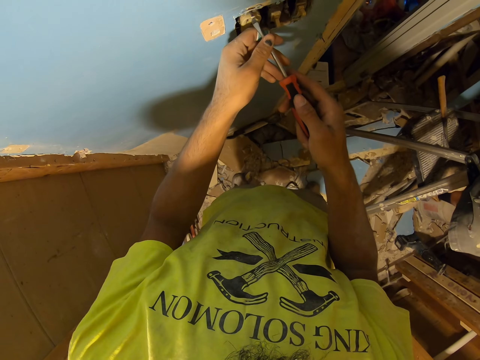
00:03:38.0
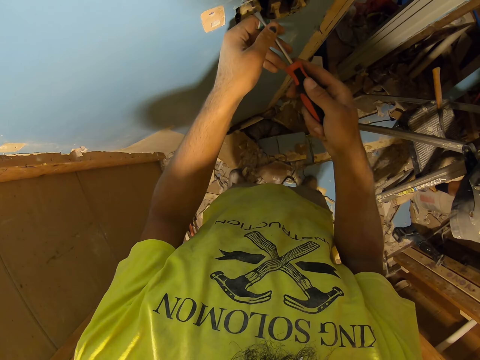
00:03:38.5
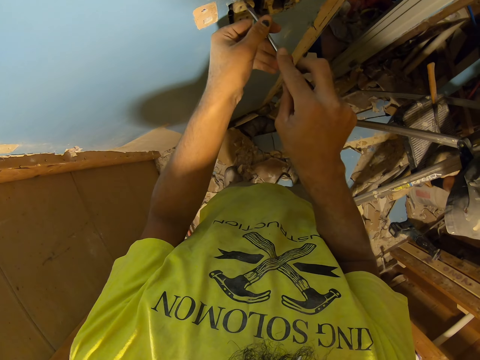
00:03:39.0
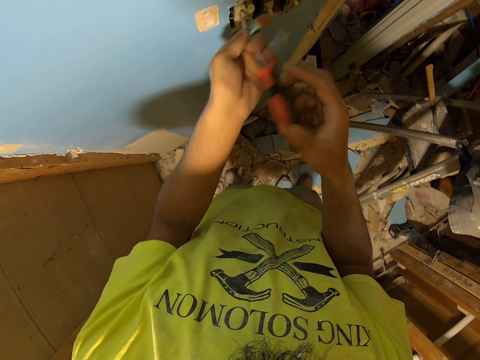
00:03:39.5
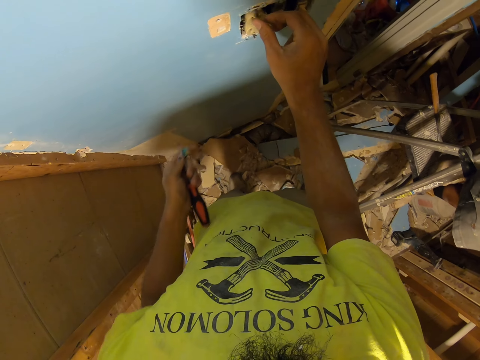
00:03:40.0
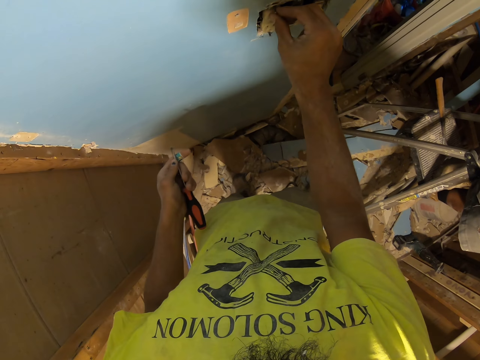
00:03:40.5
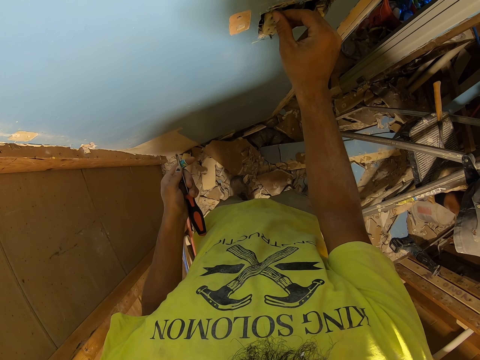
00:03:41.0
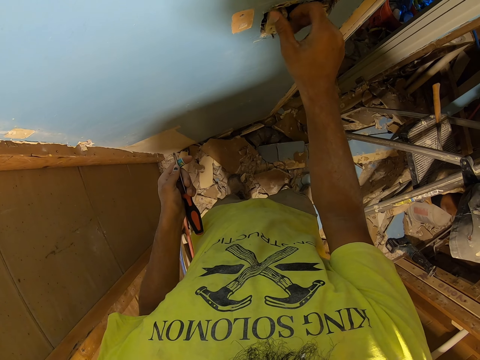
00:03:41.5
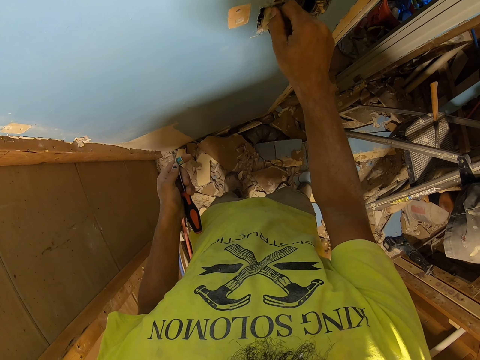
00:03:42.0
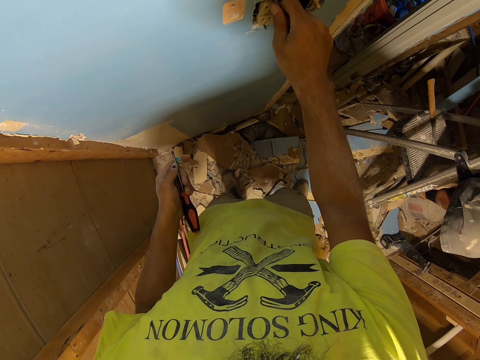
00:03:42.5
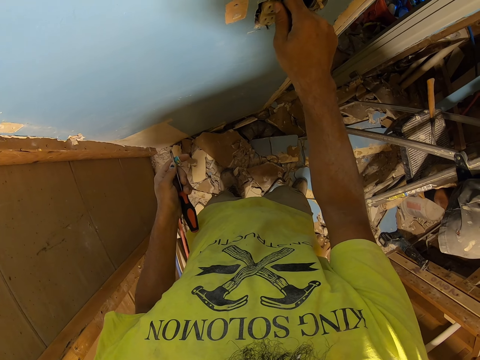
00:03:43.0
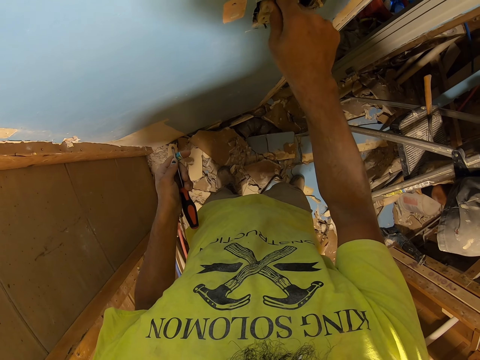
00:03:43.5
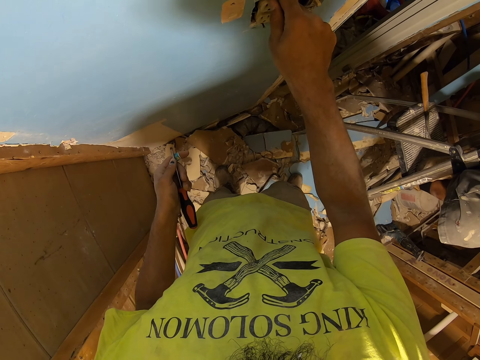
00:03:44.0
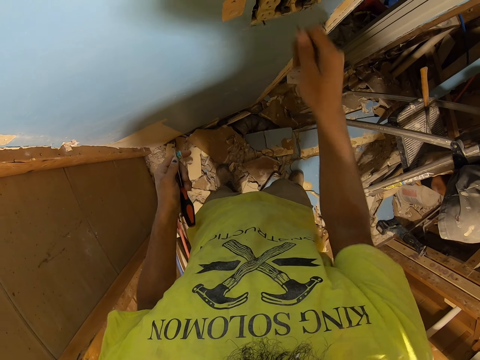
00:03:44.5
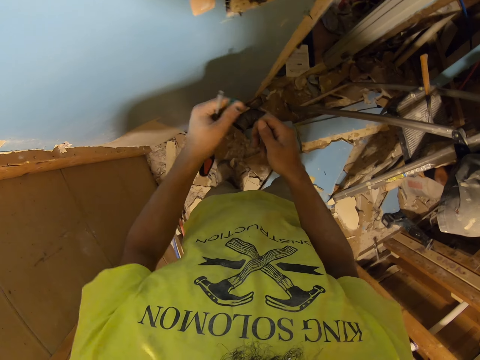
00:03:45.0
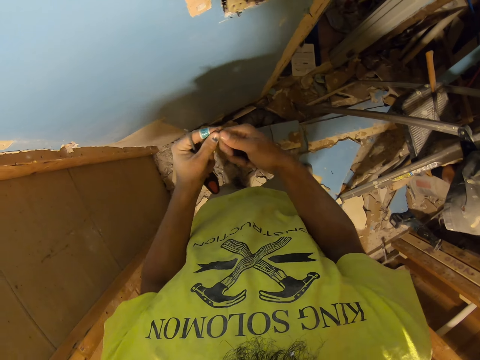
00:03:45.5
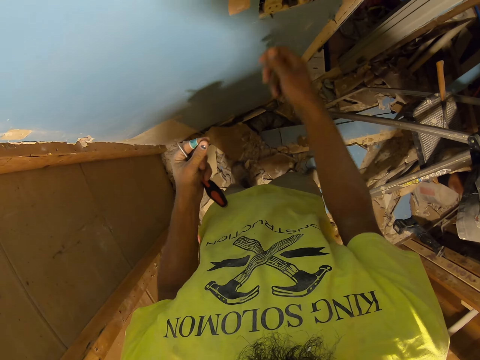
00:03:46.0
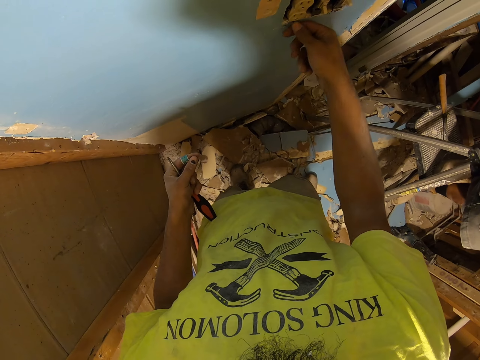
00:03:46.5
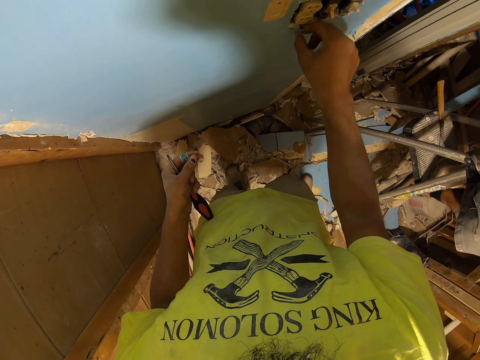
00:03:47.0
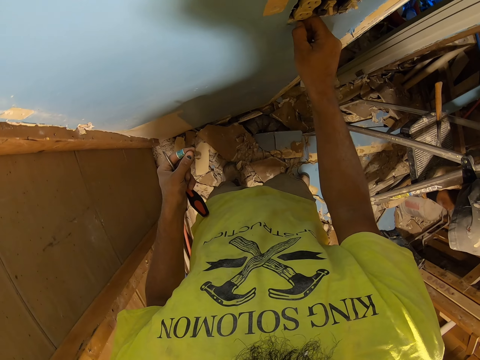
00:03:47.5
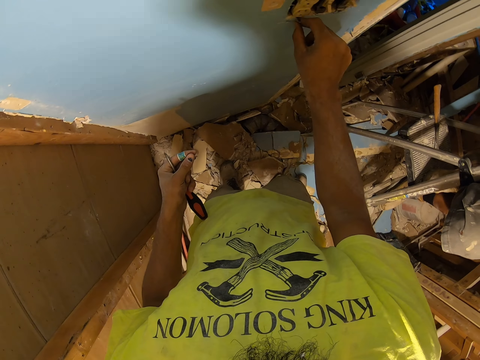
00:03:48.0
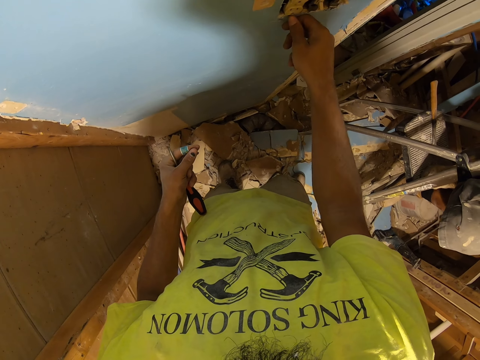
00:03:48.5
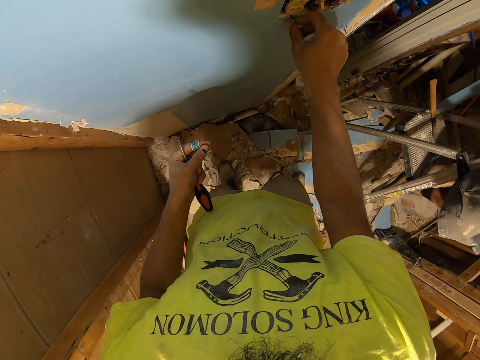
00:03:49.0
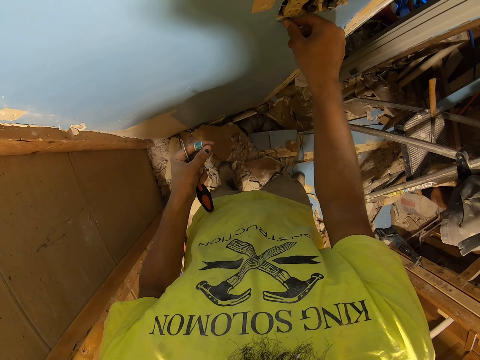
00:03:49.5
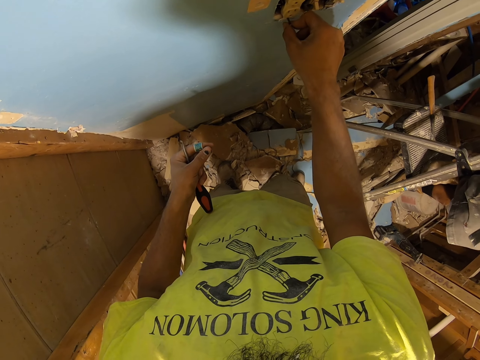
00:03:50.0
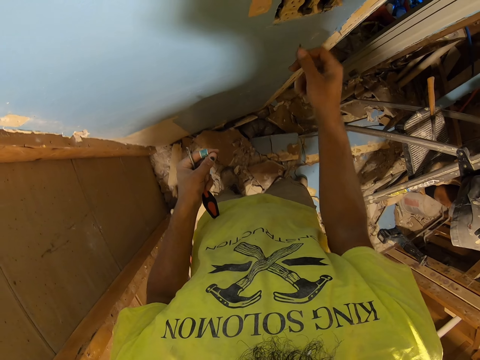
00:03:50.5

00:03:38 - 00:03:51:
The camera wearer loosens the screw. They remove the screw. They remove the screws with the hands.

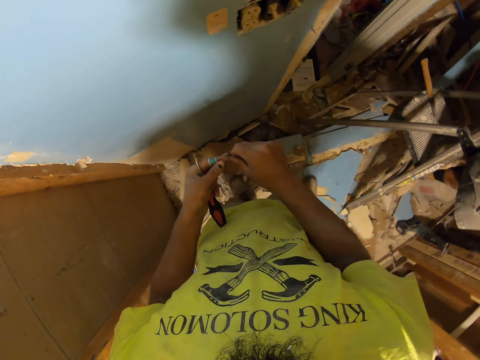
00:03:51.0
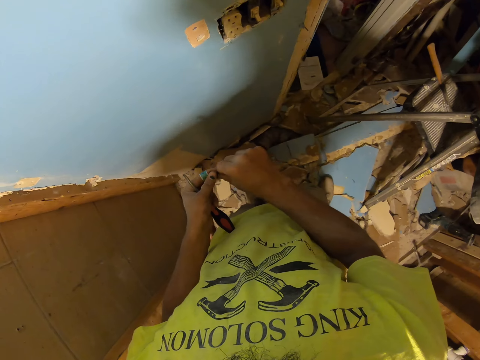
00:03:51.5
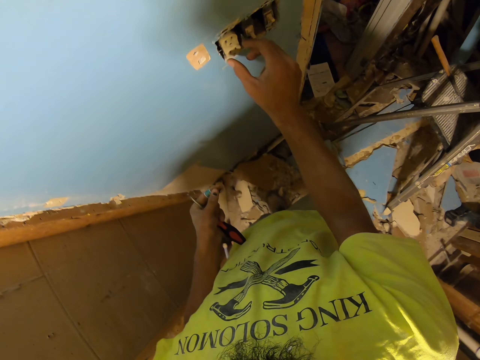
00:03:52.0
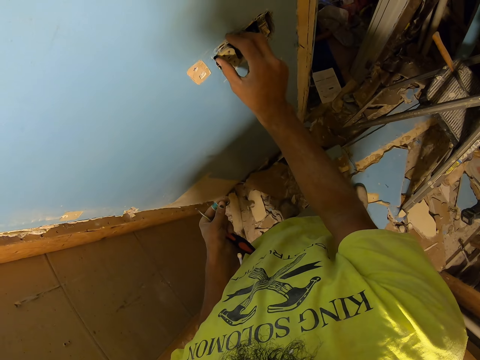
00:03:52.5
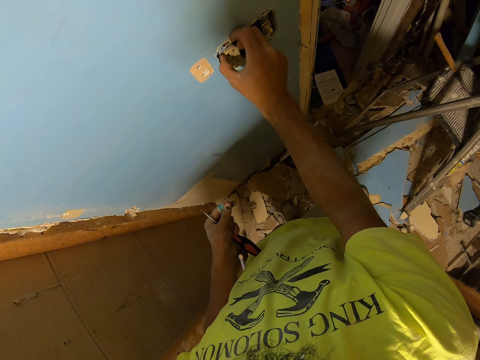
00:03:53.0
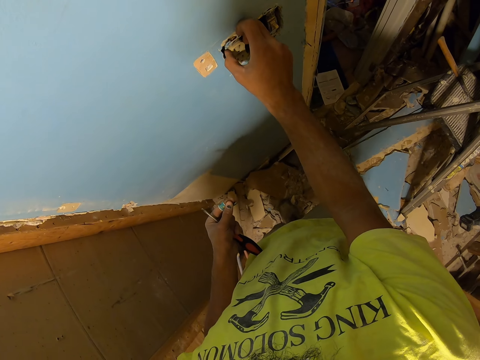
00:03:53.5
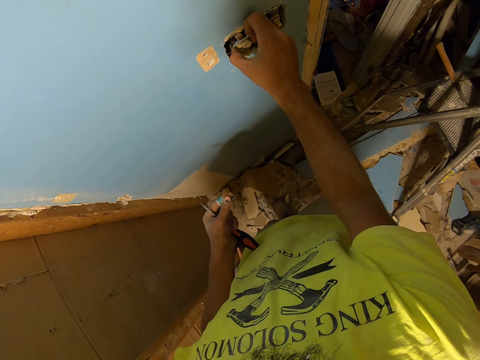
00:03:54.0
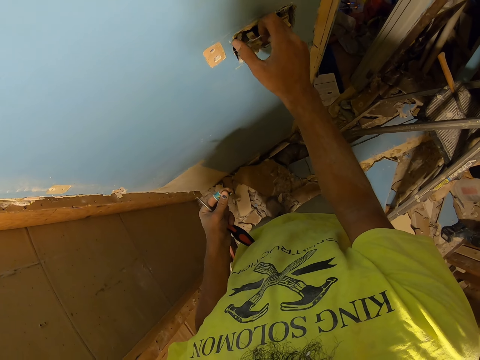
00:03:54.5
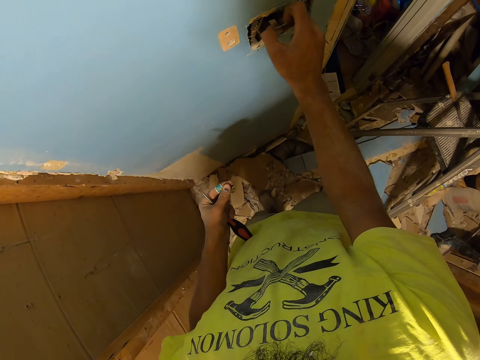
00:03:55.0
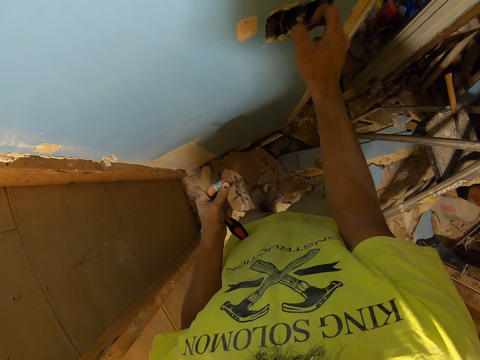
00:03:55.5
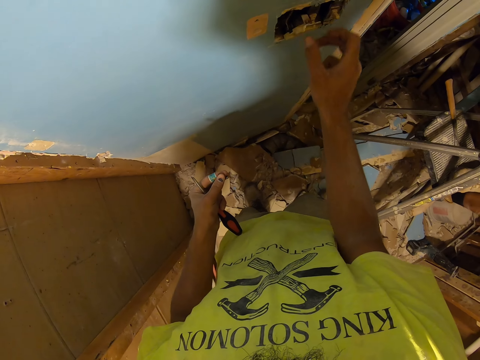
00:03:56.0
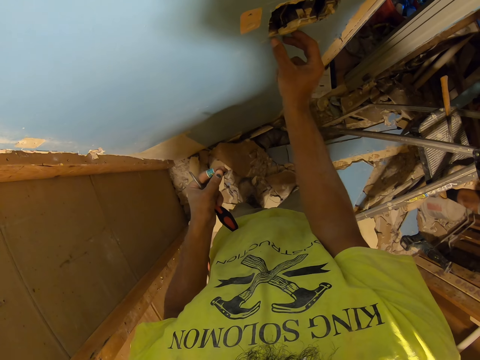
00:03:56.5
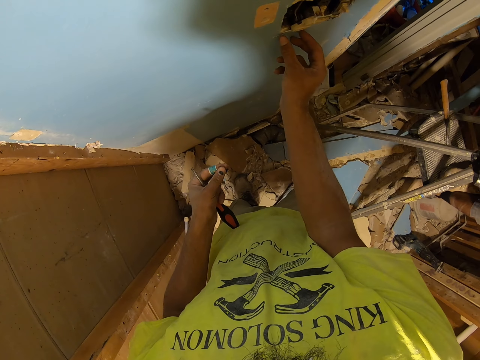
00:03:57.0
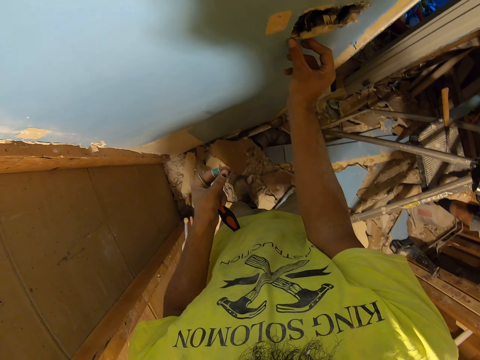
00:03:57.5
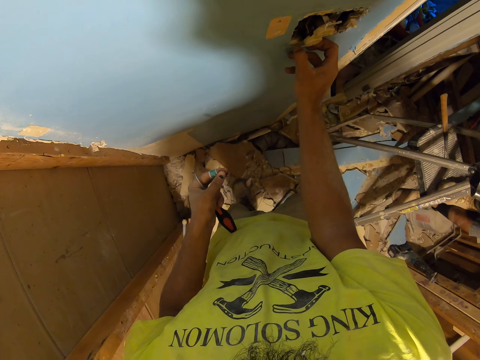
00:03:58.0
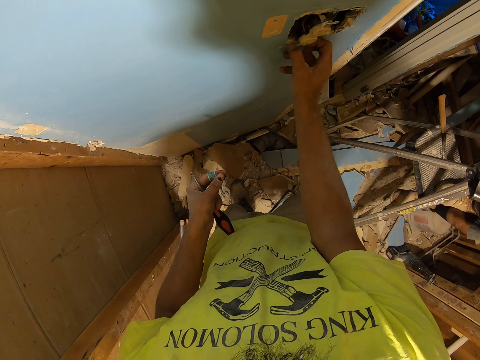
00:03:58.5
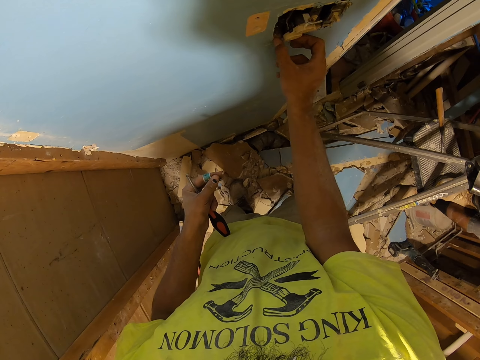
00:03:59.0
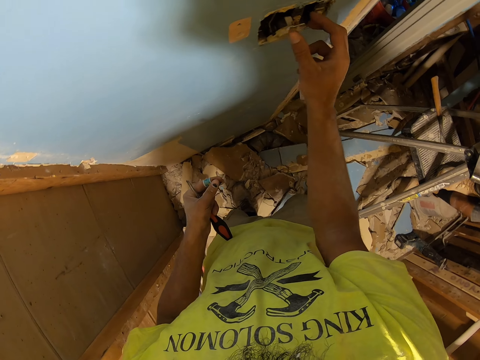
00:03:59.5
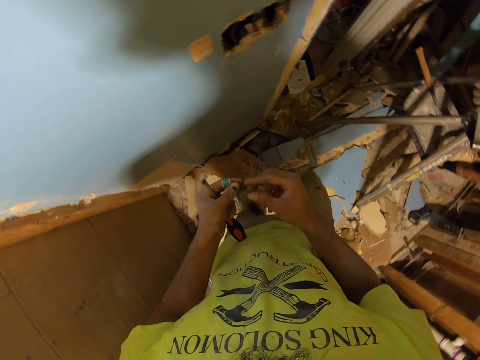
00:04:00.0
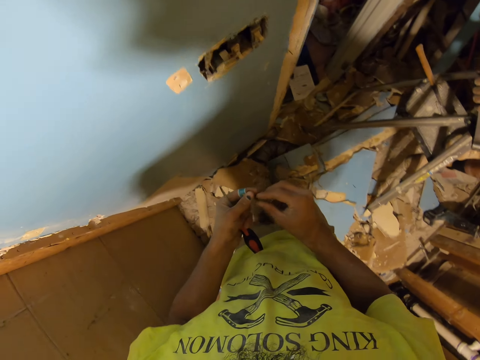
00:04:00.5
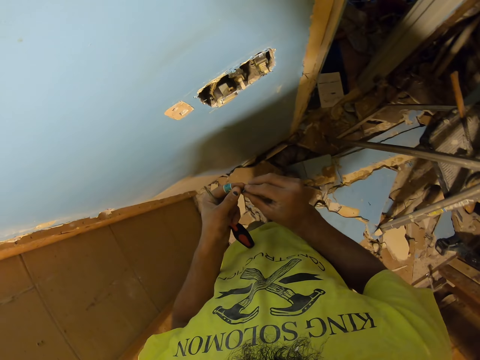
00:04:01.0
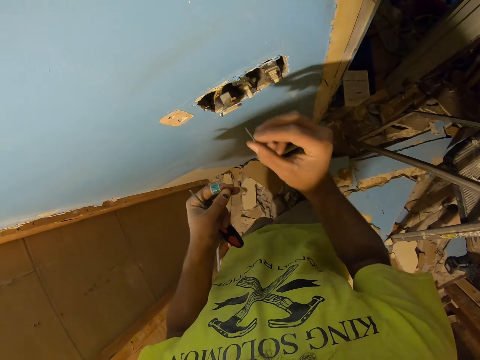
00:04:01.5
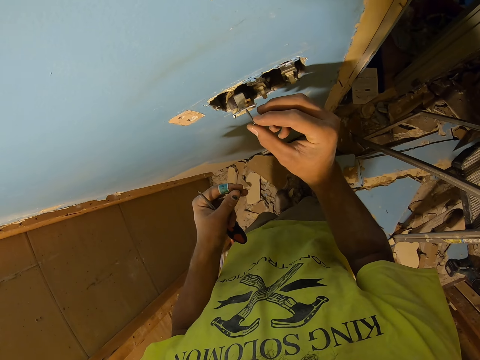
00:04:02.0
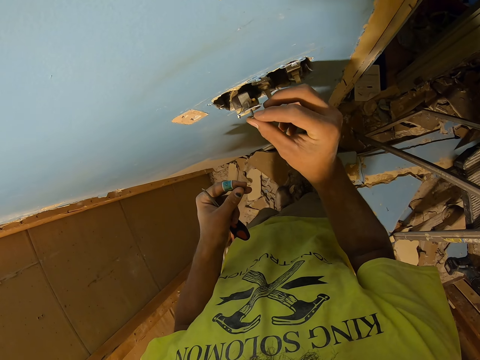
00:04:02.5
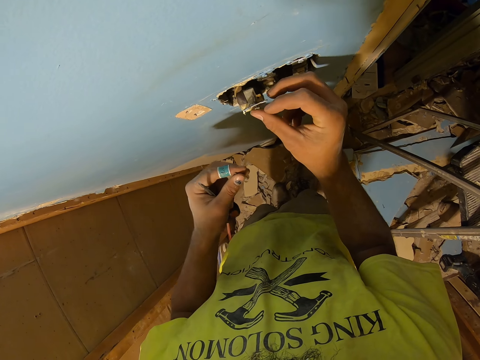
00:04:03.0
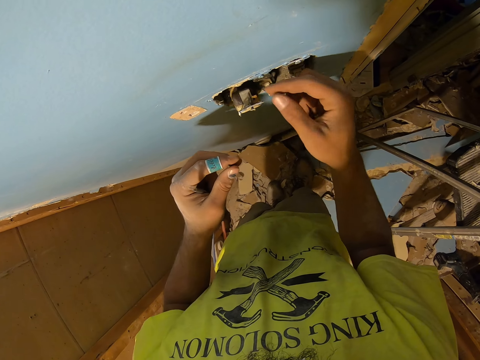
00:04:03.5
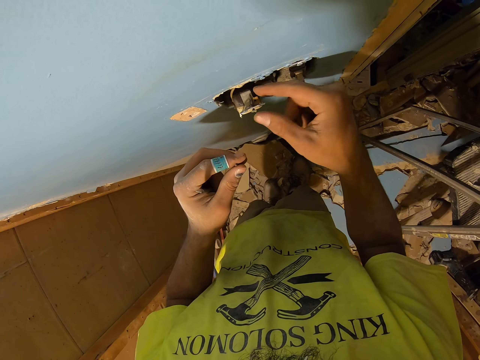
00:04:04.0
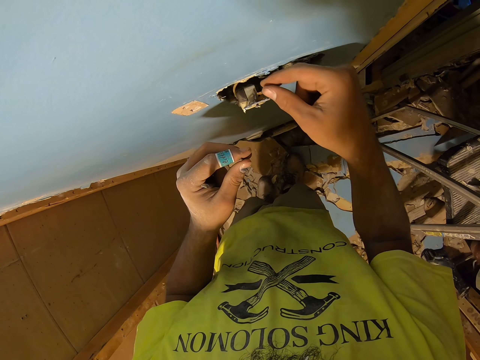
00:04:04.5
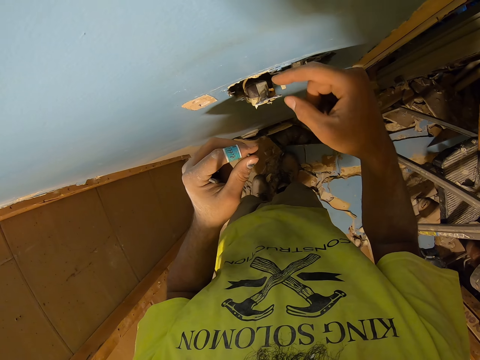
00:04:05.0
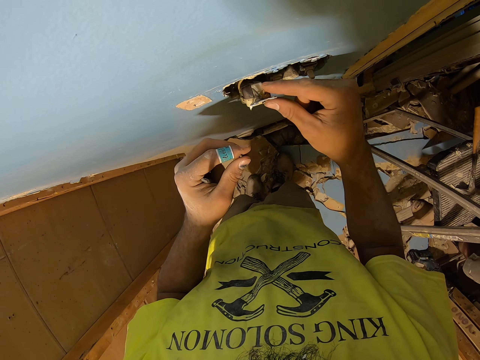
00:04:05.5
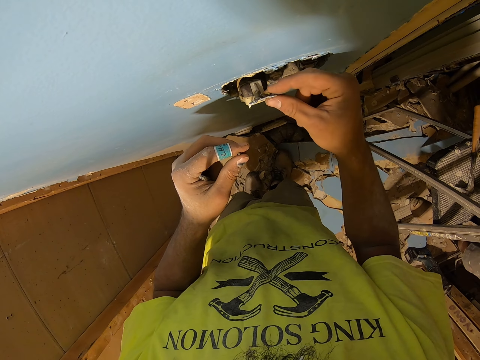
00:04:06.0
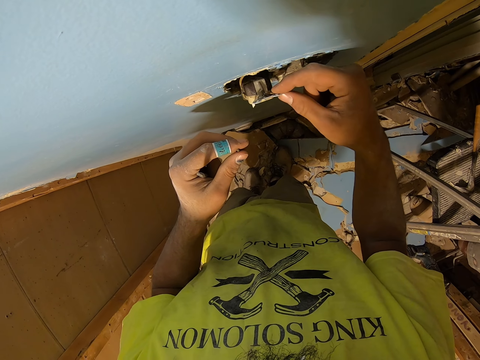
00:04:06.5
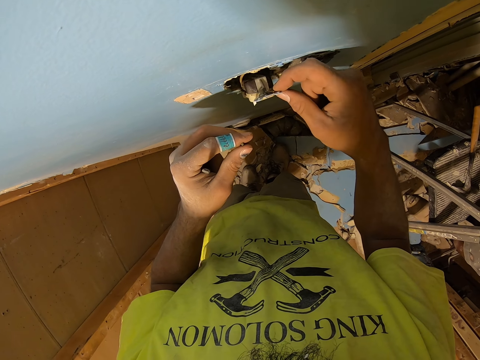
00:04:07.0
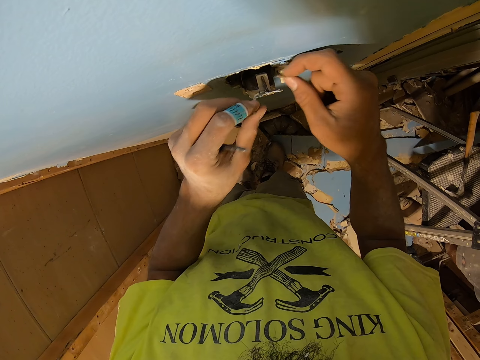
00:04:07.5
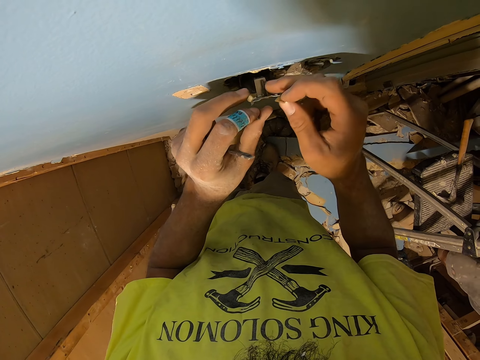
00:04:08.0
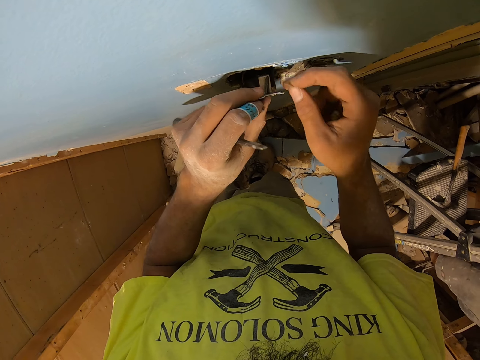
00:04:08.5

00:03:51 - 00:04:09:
The camera wearer pulls the socket. They put the screw on the socket.
